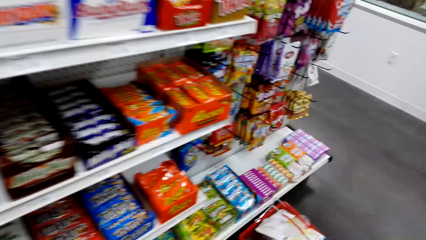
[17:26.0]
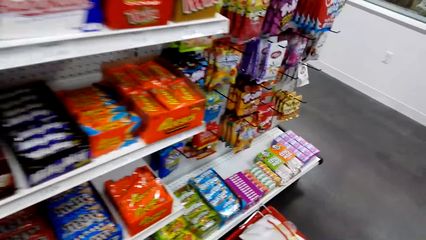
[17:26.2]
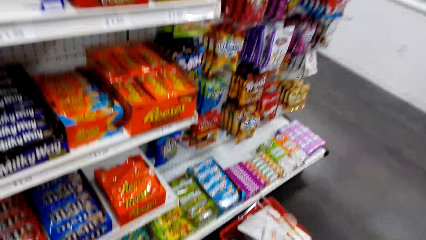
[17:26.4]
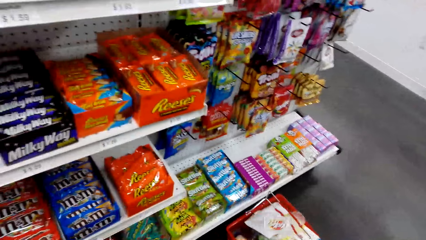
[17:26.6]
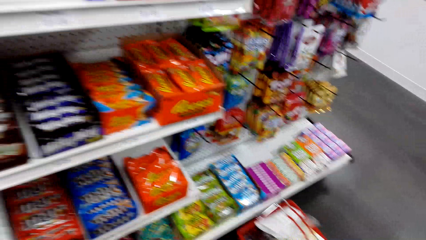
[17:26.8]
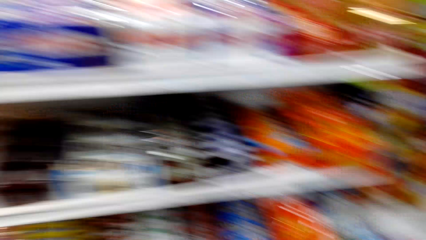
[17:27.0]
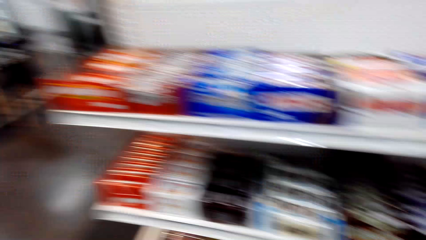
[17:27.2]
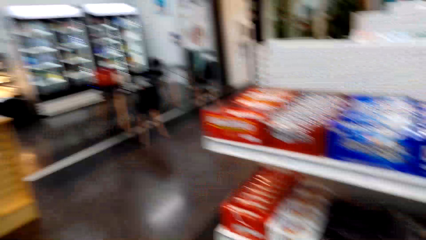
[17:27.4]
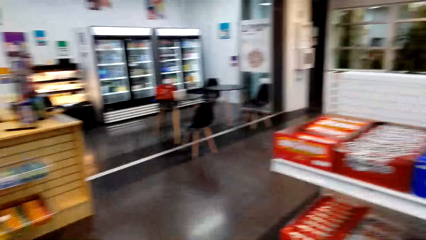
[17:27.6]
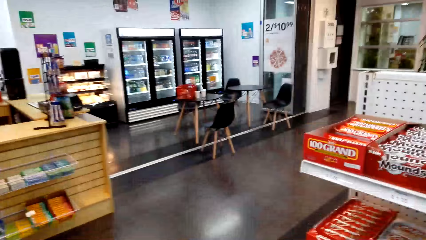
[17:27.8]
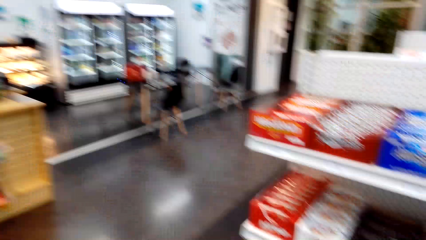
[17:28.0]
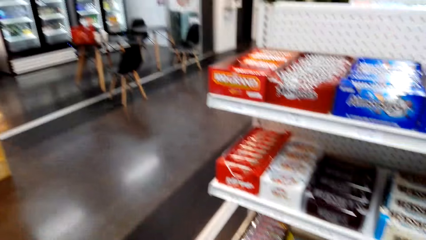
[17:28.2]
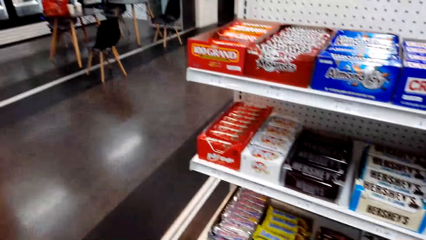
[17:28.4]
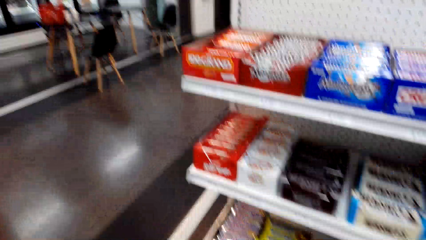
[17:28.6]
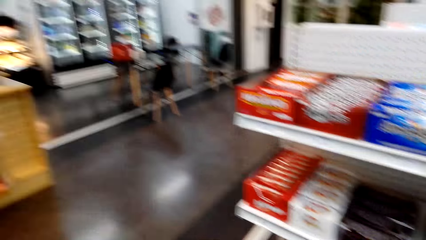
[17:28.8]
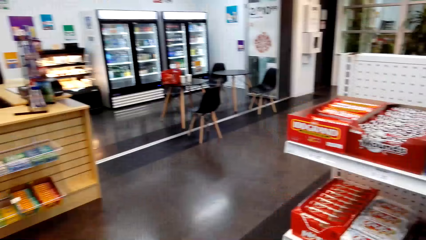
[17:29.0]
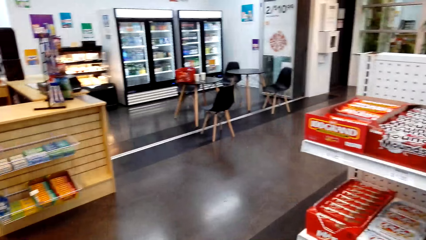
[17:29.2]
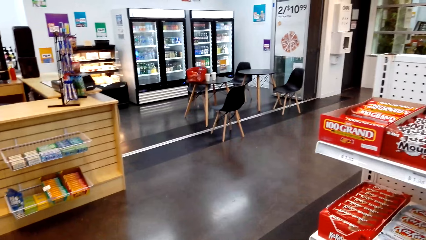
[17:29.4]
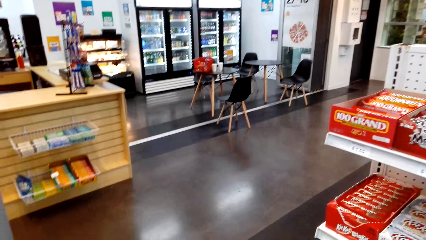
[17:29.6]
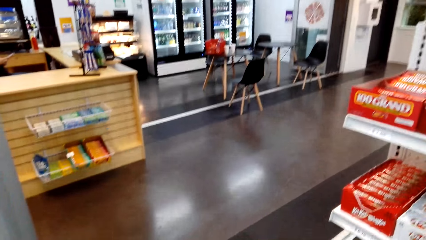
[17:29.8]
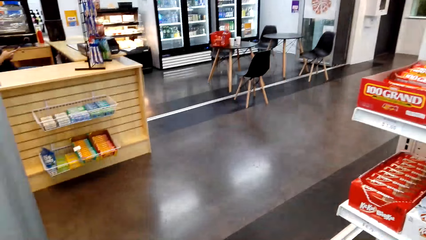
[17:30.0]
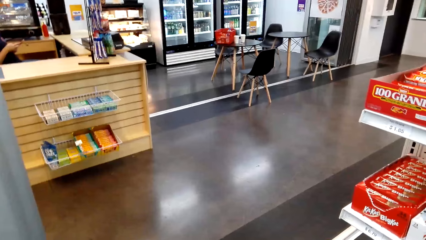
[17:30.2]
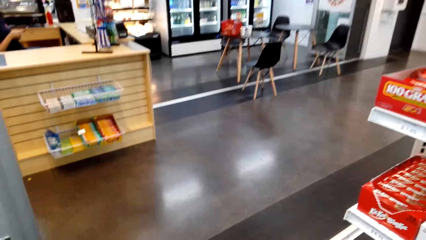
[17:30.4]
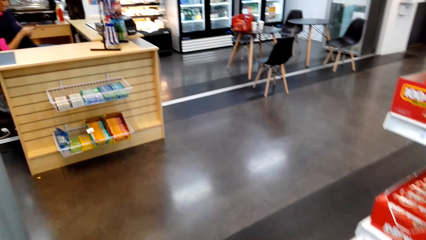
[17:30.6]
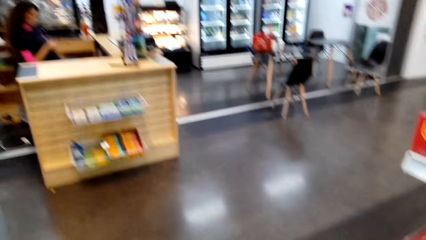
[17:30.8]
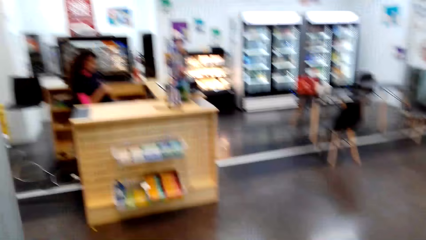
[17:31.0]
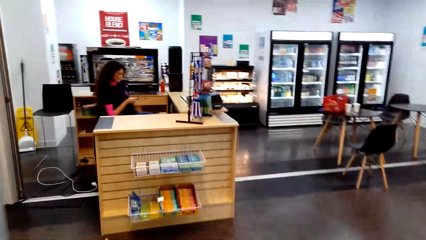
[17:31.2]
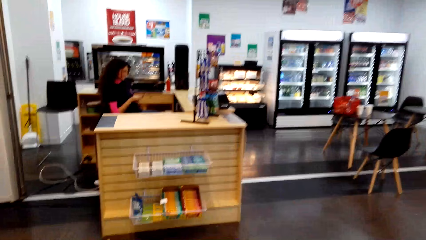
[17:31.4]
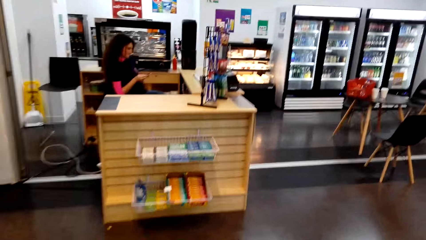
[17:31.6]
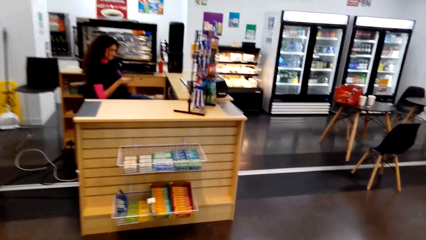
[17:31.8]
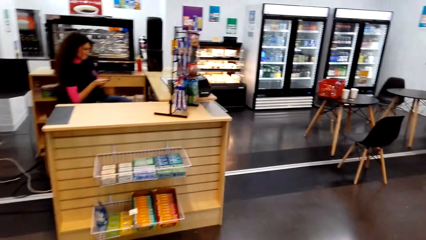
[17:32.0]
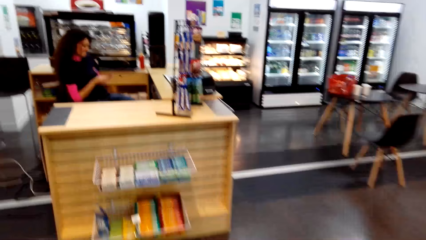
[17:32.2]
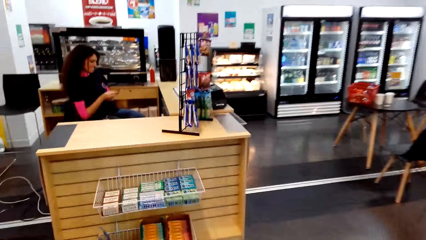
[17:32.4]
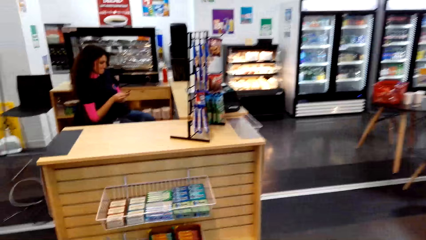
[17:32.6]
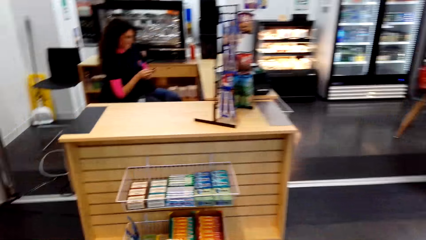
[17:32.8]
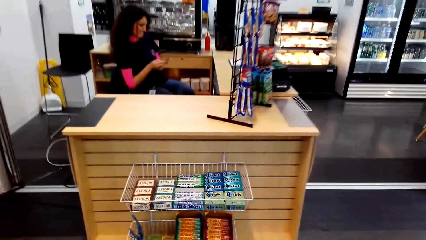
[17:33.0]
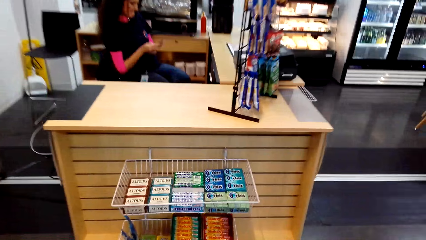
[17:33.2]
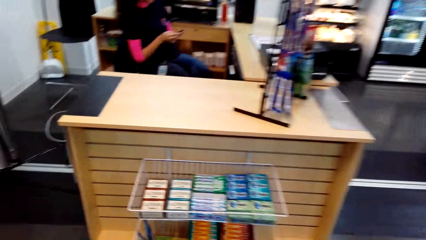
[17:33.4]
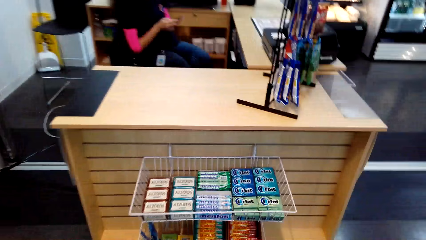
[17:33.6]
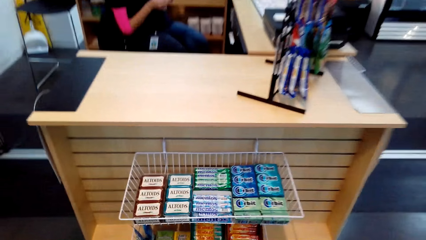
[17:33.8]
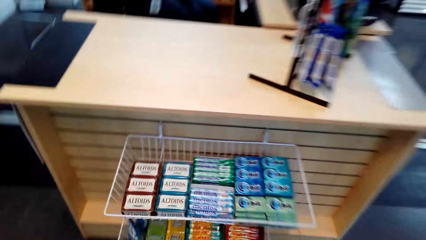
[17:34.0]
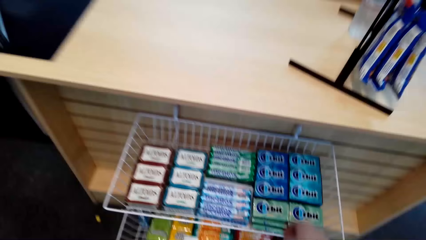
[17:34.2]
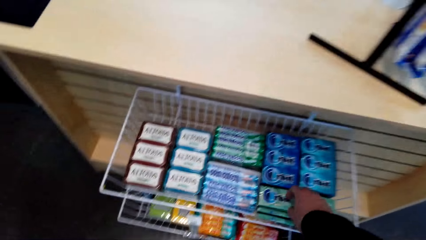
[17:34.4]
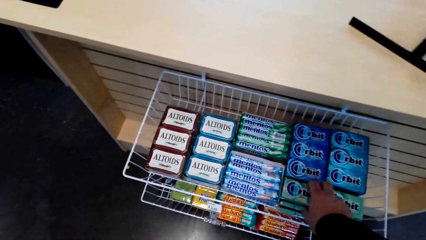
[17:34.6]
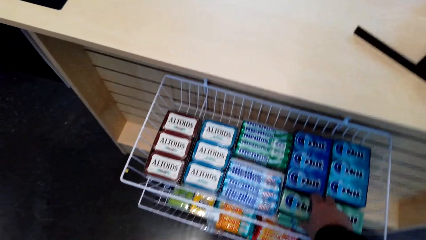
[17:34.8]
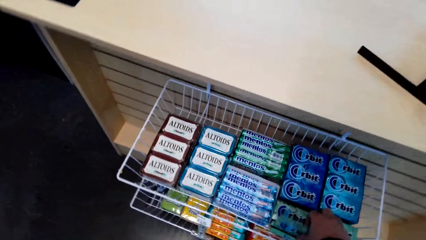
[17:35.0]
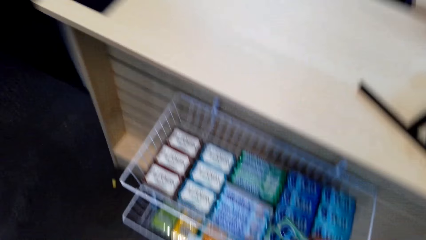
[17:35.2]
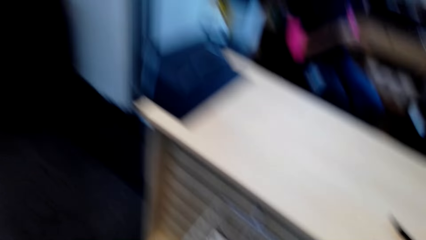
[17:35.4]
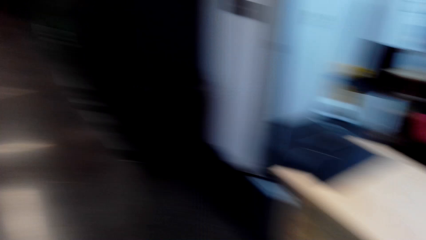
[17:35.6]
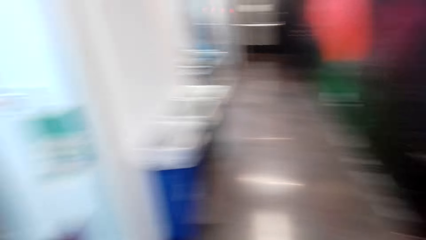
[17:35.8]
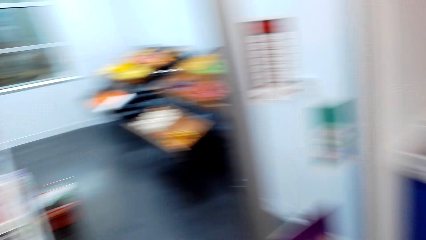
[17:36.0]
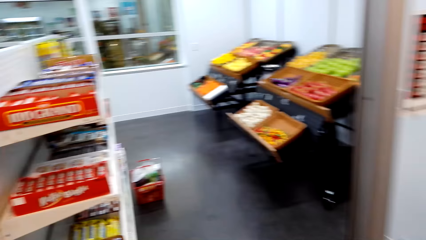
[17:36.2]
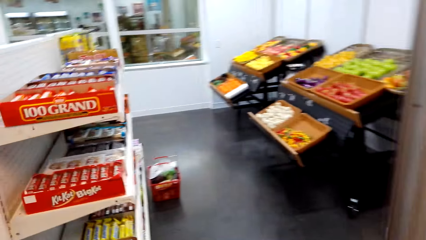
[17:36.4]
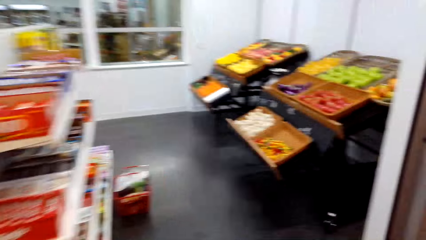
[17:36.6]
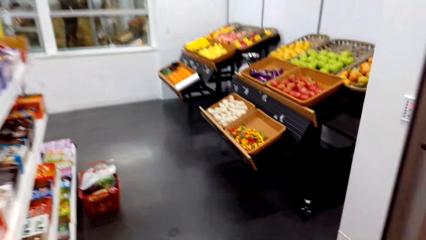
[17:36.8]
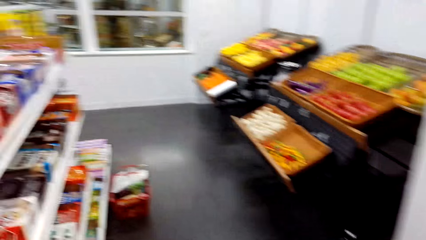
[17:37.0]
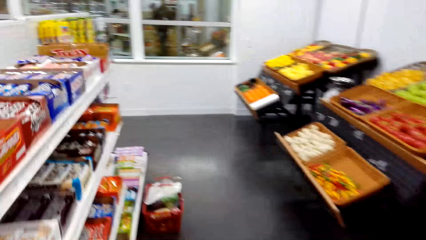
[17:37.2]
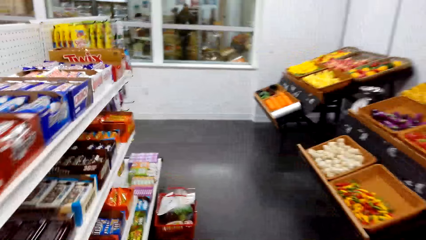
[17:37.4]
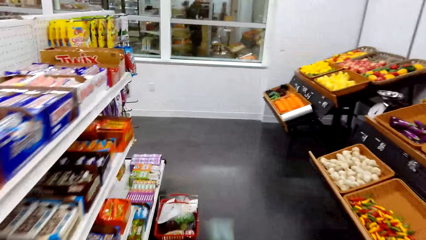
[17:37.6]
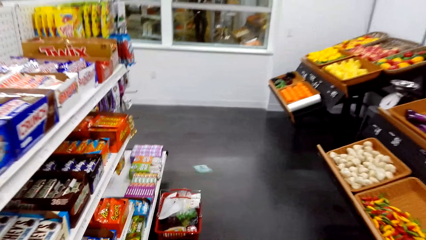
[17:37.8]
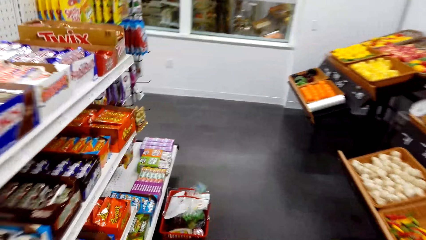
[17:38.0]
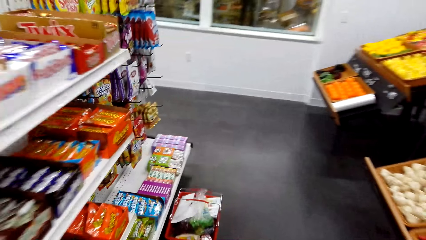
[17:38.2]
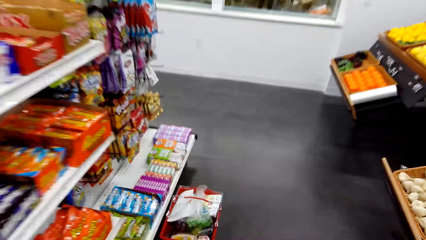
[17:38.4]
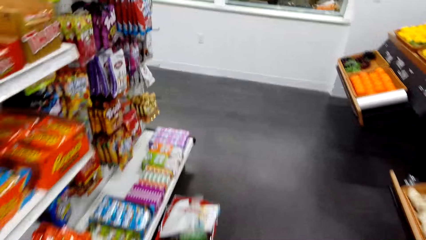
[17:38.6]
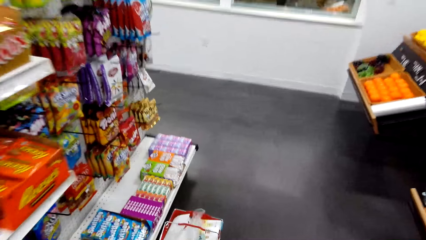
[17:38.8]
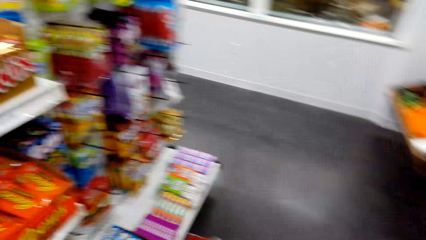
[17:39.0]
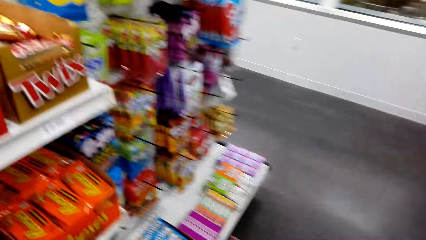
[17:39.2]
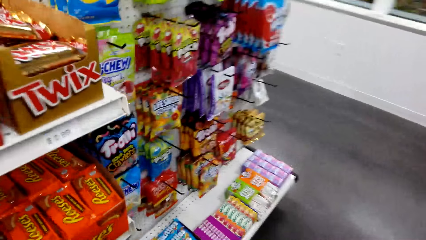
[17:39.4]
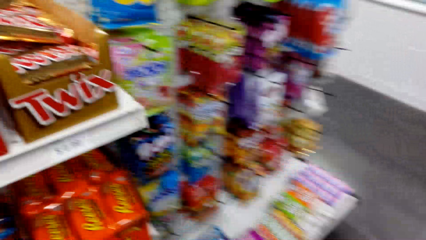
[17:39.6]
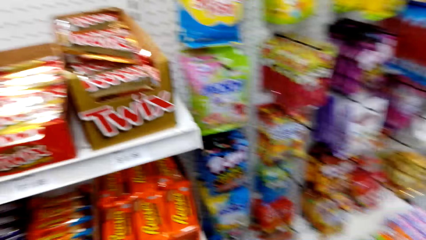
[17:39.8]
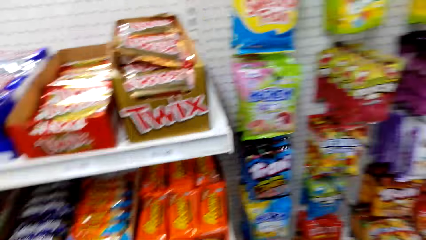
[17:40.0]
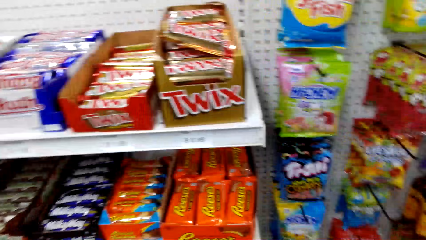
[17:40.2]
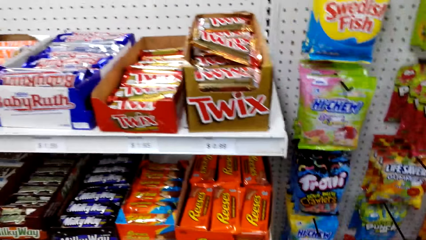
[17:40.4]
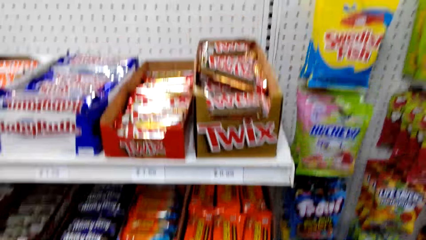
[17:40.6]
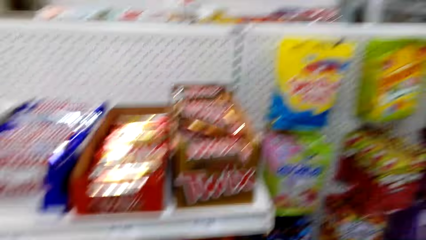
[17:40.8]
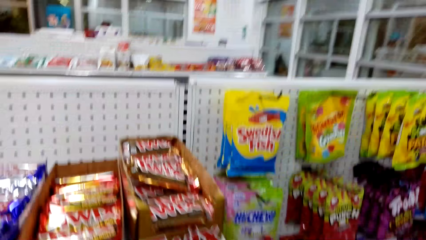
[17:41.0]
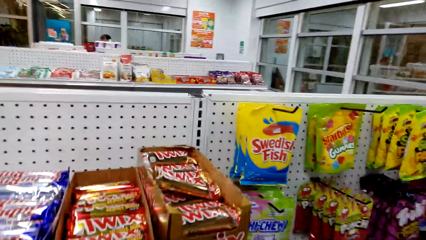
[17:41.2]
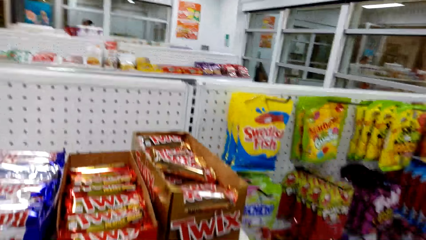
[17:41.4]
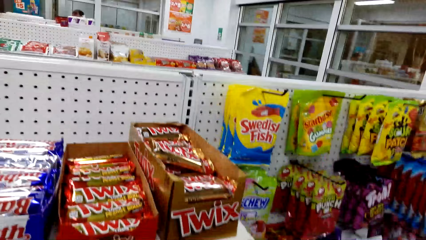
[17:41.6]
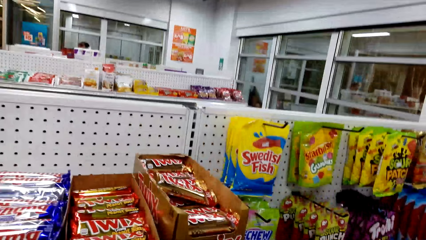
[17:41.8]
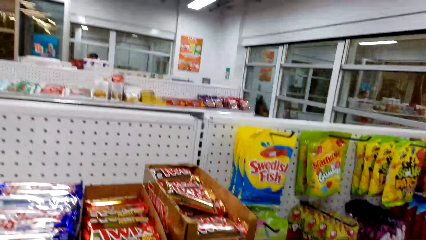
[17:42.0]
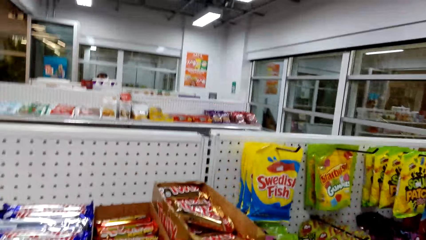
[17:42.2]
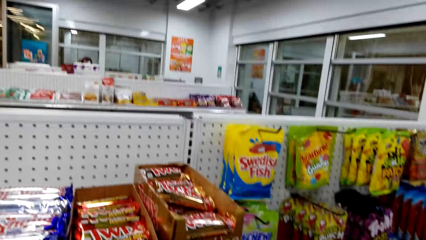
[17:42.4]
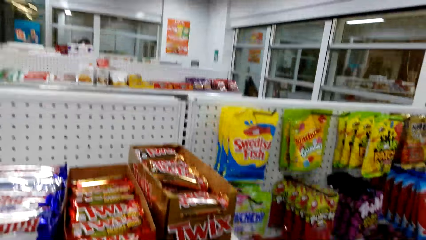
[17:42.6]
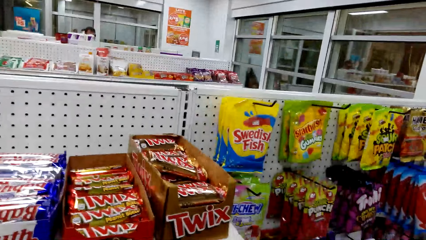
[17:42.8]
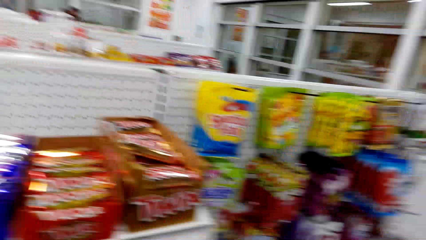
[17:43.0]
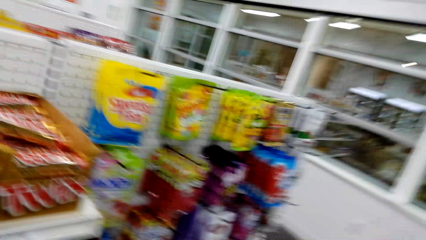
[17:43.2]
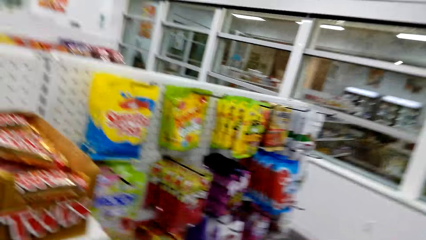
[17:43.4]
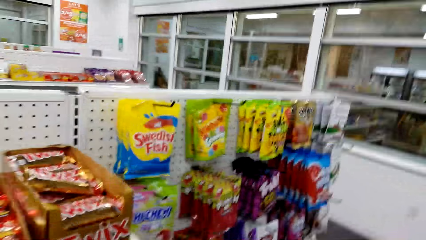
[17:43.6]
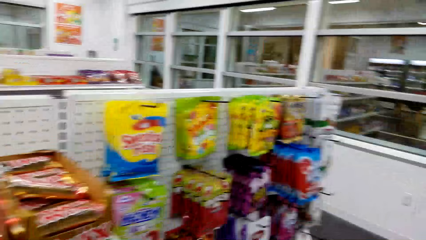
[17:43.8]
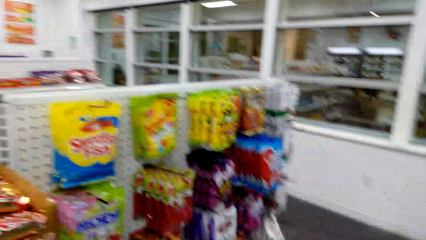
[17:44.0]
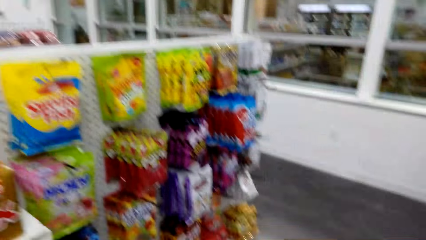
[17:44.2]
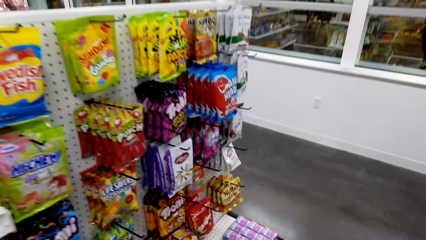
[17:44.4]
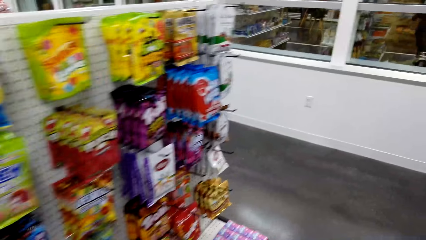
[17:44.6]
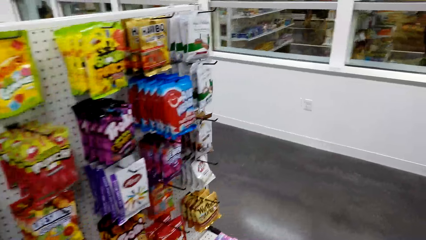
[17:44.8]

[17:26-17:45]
The camera wearer throws the KitKat in the shopping bucket. They look at the shelves. They look around. They walk towards the counter. They pick up the Orbit gum. They walk towards the shopping bucket. They throw the Orbit gum in the shopping bucket. They look around. They look at the snack shelves.
